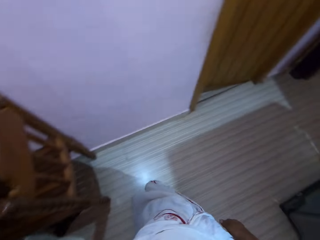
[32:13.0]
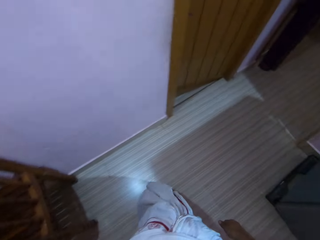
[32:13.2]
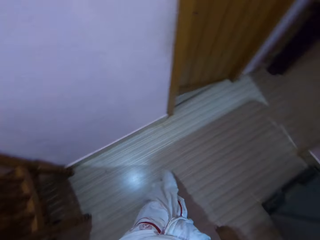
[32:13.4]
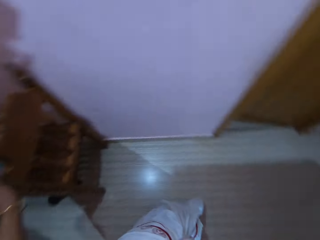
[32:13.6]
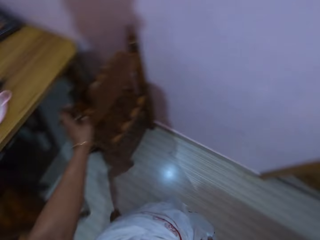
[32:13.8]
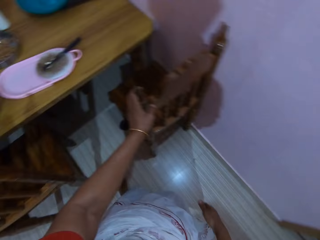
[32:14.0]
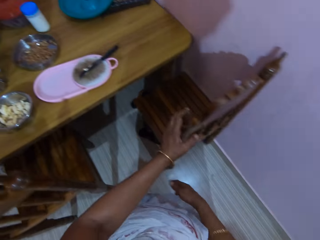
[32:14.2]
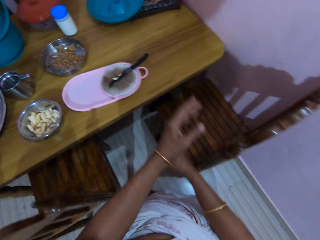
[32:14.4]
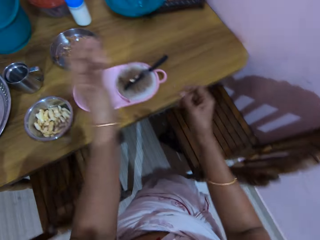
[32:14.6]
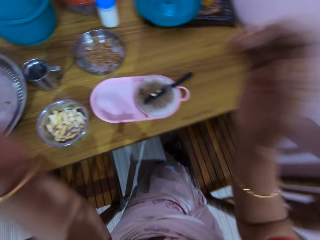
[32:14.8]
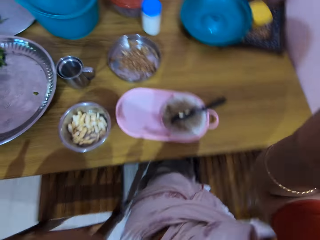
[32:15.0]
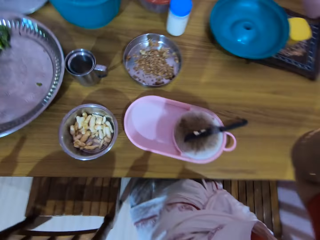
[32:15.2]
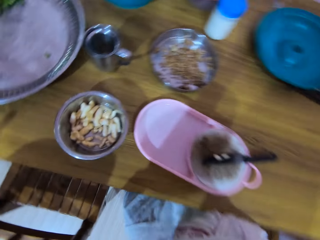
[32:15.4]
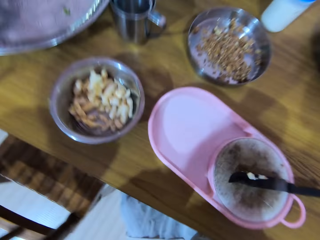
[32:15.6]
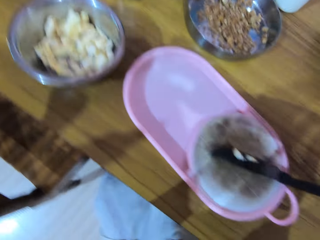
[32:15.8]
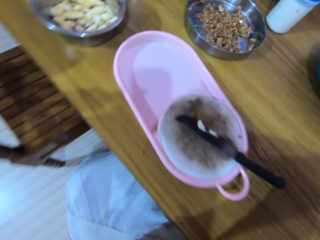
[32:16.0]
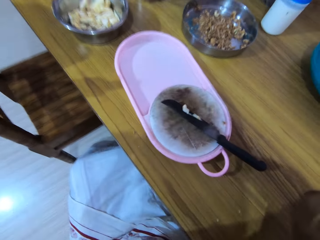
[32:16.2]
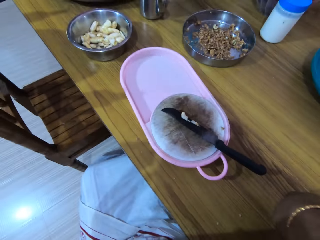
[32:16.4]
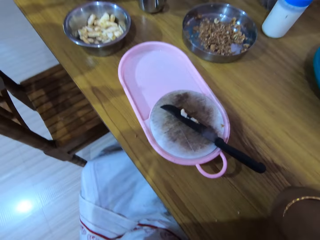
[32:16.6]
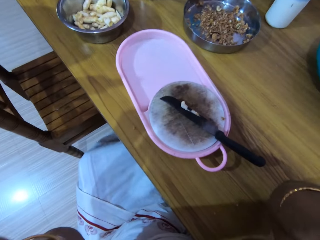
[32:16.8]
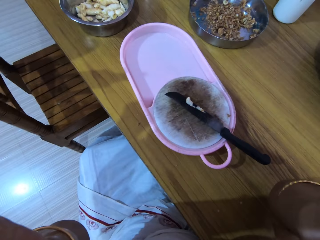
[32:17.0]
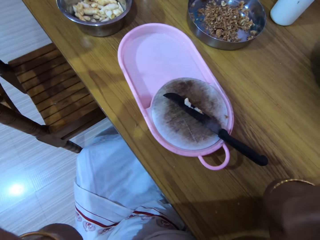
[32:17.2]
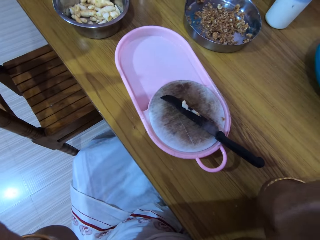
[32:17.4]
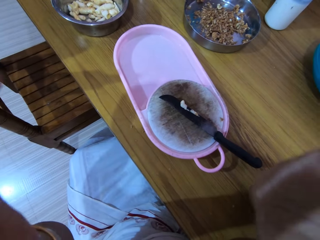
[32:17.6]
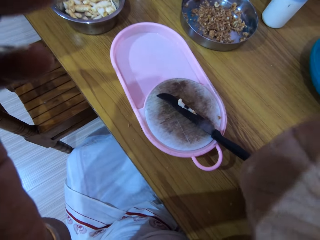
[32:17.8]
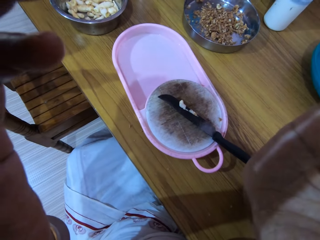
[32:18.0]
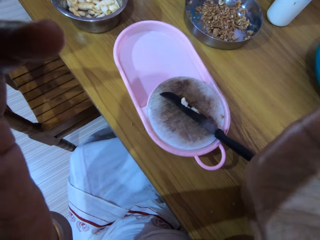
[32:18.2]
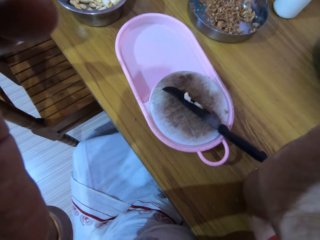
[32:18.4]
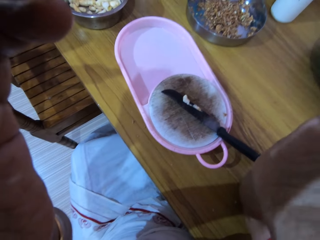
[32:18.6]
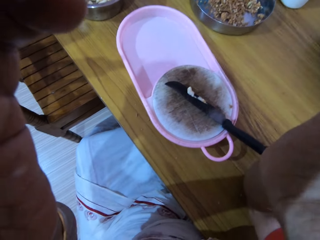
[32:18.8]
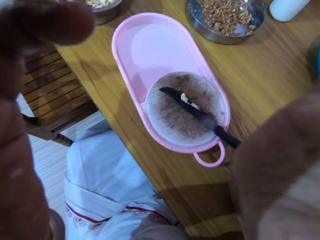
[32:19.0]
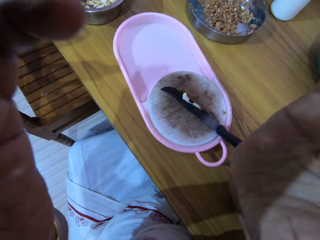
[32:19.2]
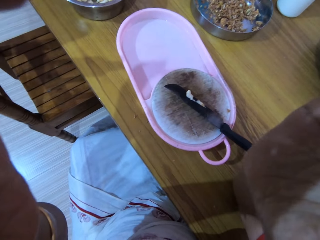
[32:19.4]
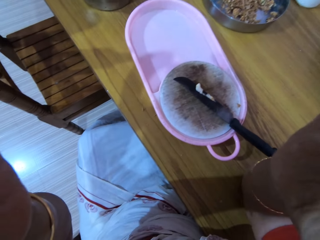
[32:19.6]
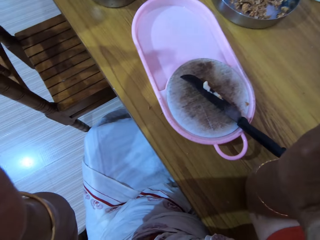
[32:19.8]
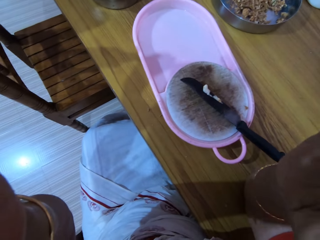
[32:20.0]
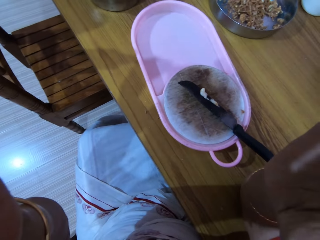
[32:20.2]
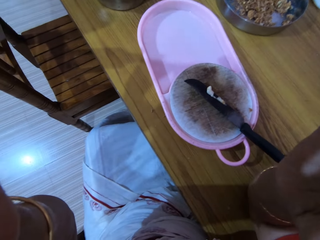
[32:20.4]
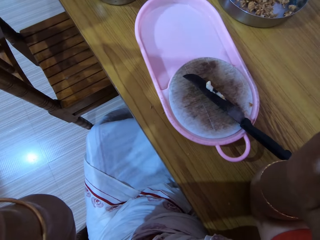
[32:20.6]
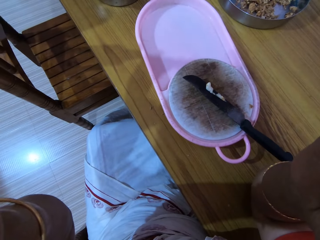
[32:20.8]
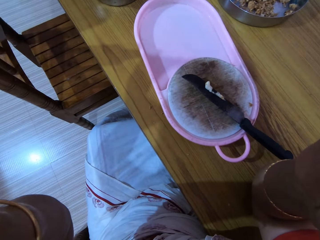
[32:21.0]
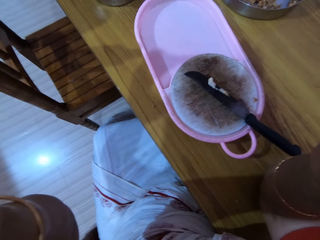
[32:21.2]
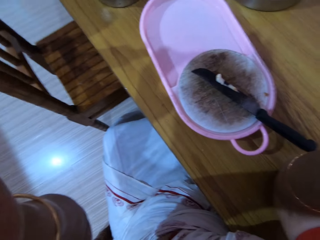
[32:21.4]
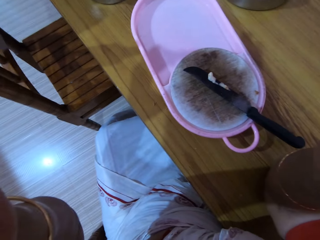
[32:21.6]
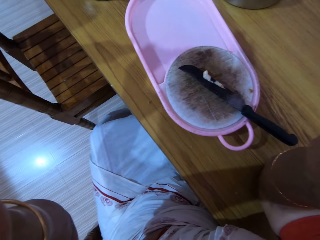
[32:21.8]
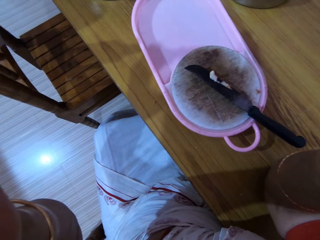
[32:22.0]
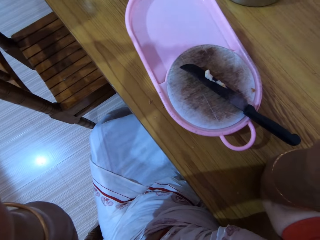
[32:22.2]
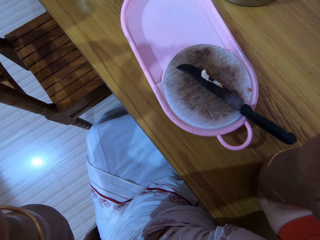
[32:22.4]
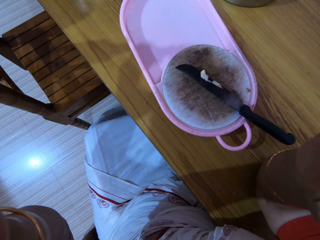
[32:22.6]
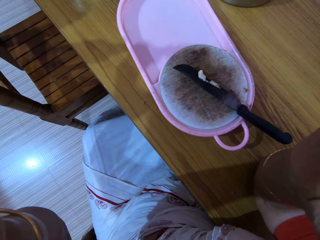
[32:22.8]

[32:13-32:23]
The camera wearer adjusts a chair at the dining table with her left hand. She adjusts a camera on her head with her hands. She sits on the chair. She adjusts the camera.
